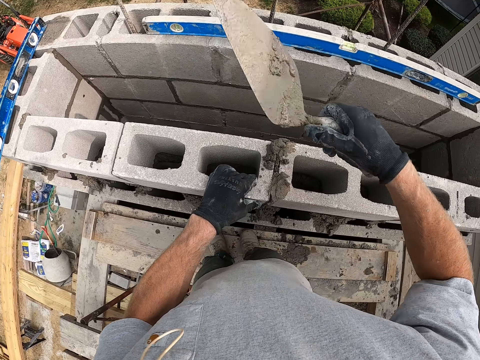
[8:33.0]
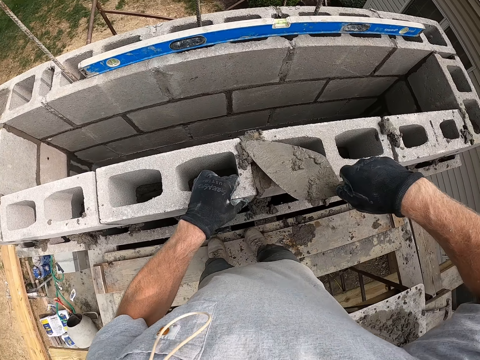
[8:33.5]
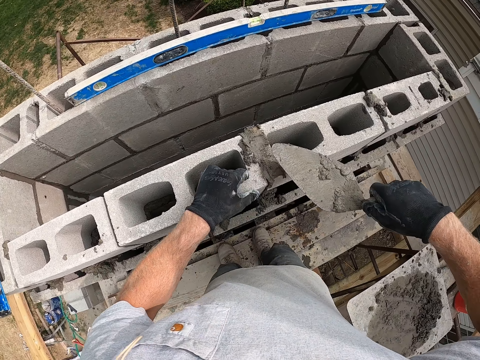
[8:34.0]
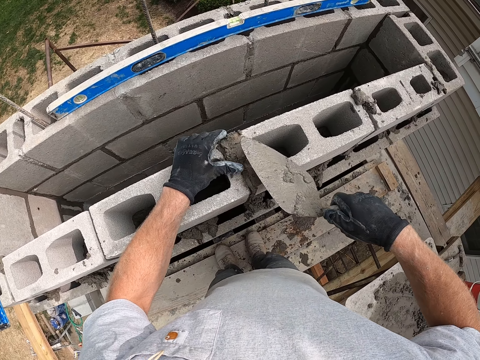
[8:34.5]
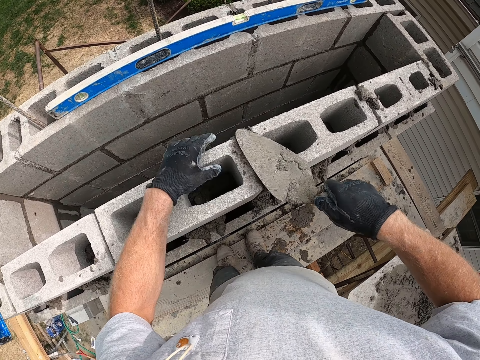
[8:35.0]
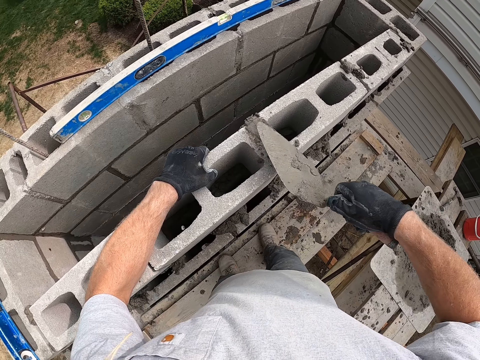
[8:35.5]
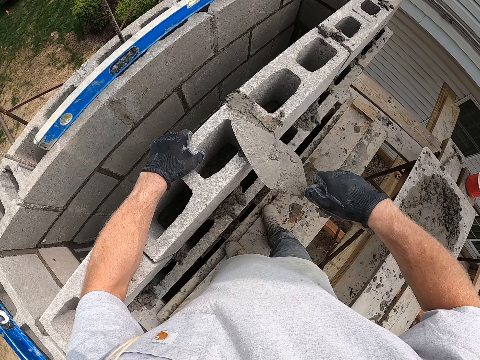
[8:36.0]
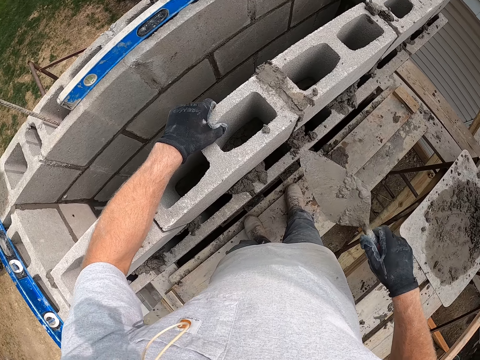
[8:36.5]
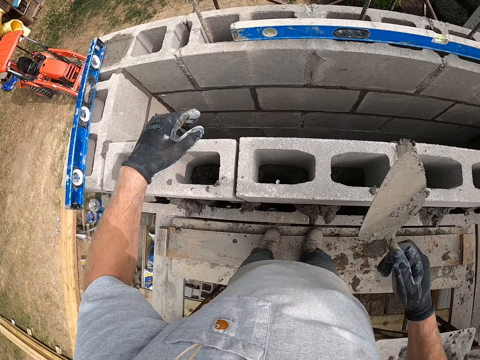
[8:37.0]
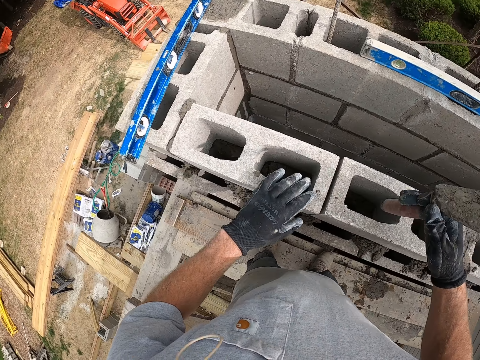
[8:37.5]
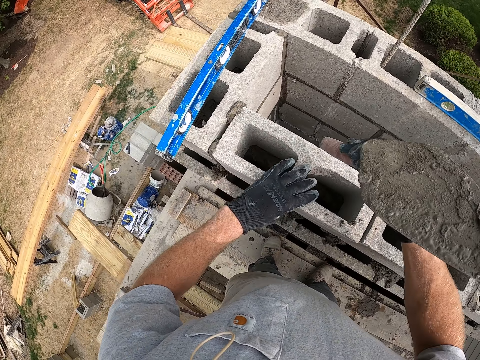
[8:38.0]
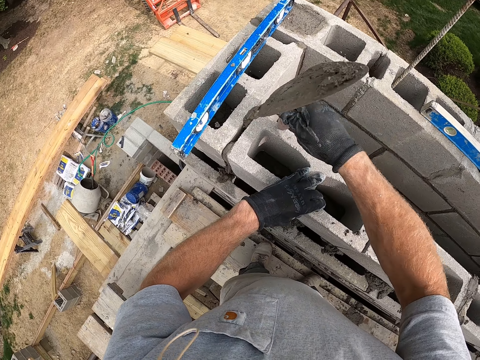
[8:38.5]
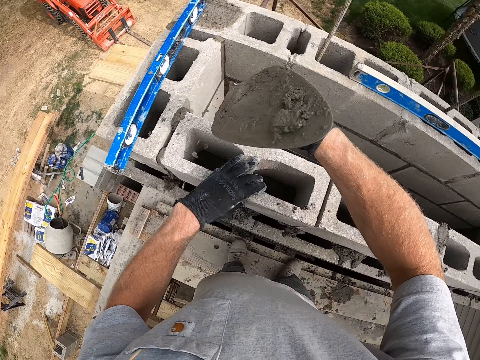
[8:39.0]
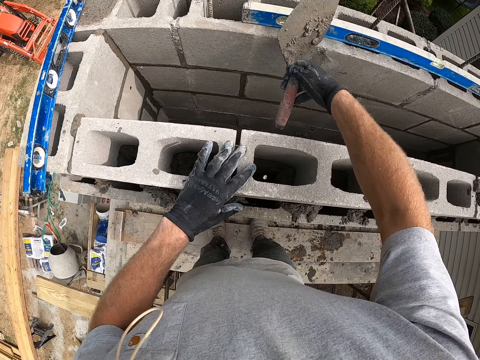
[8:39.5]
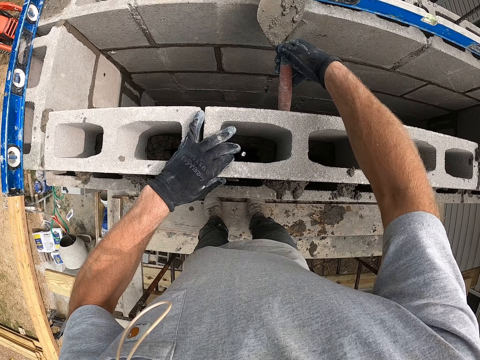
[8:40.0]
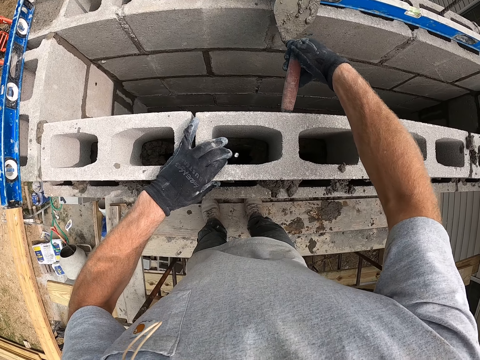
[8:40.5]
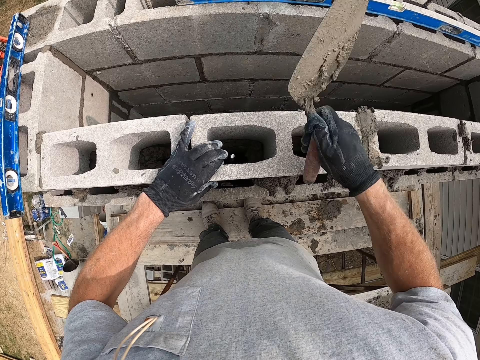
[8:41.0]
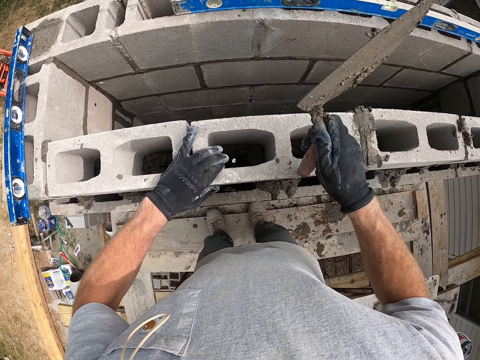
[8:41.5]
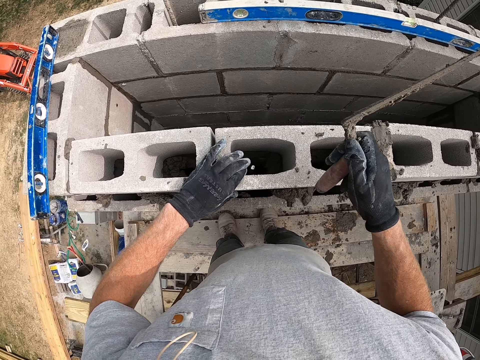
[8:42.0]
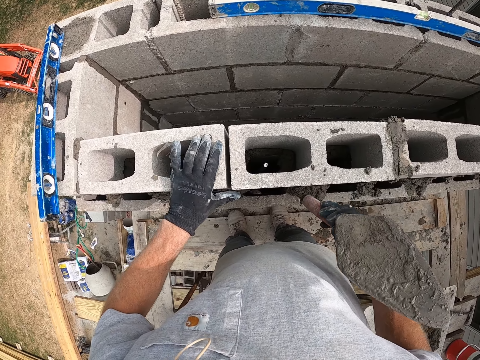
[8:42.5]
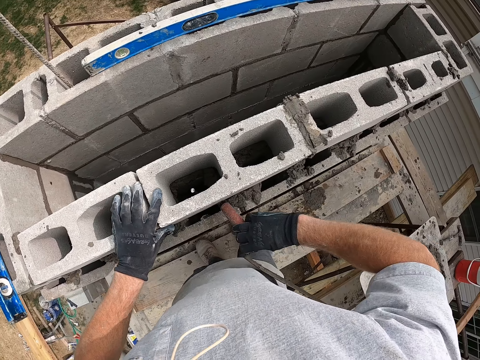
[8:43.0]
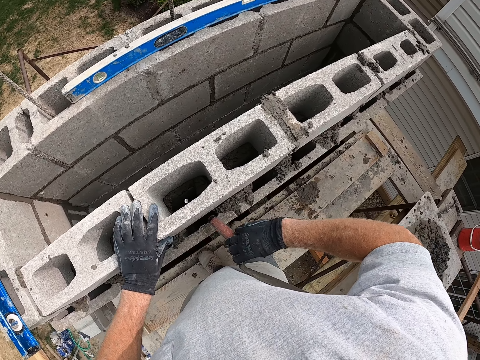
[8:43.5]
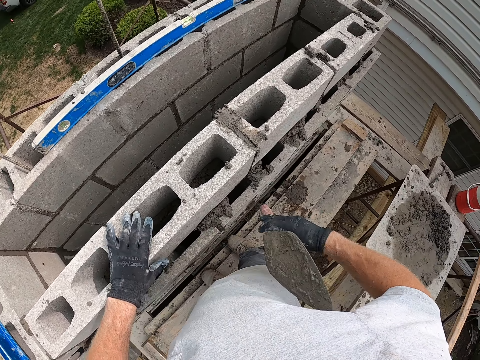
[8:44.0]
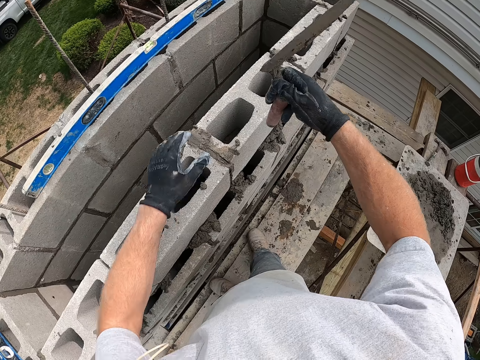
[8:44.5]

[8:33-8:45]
The camera wearer presses the concrete on the concrete block with the hand trowel in his right hand. He smears the concrete on the concrete block. He touches the concrete on the concrete block with his left hand. He presses the concrete on the concrete block with the hand trowel in his right hand. He holds the concrete block with his left hand. He hits the concrete block with the hand trowel in his right hand.

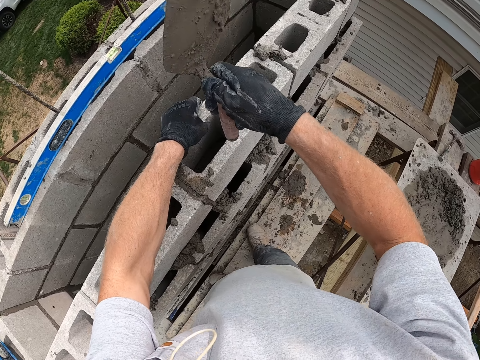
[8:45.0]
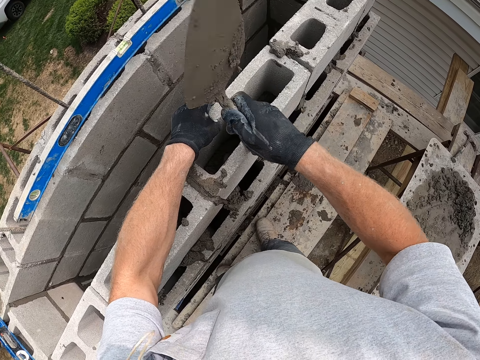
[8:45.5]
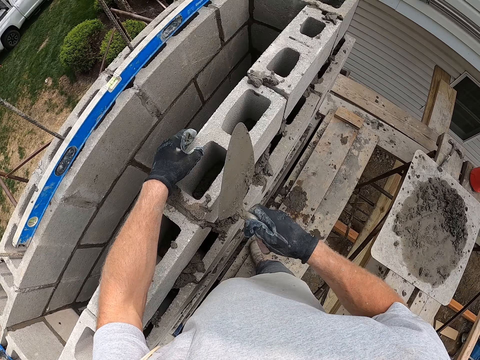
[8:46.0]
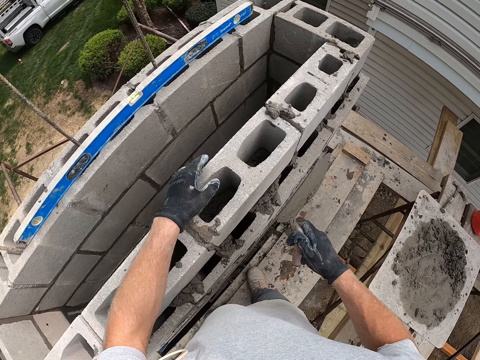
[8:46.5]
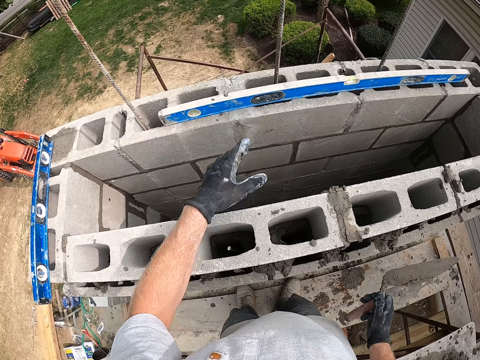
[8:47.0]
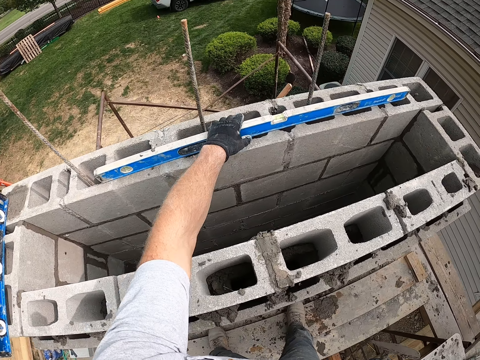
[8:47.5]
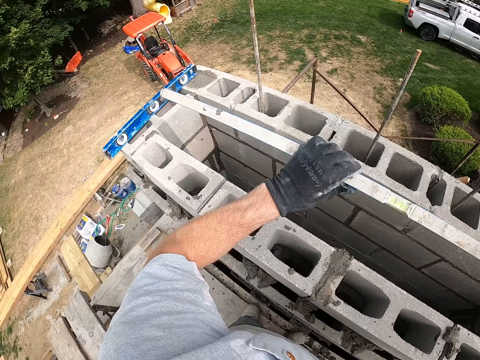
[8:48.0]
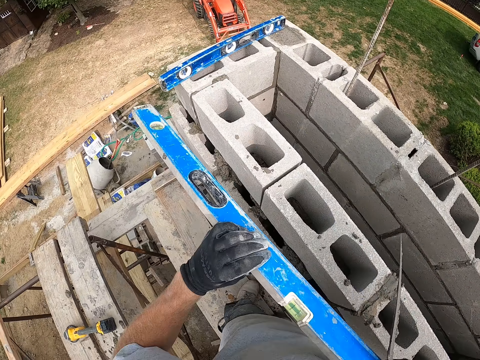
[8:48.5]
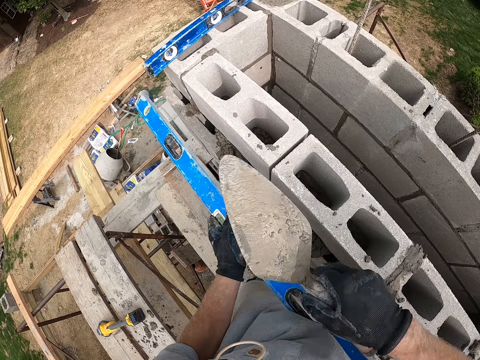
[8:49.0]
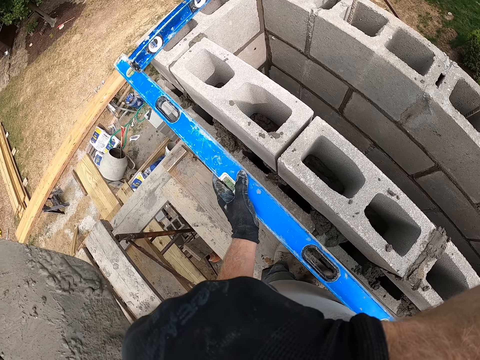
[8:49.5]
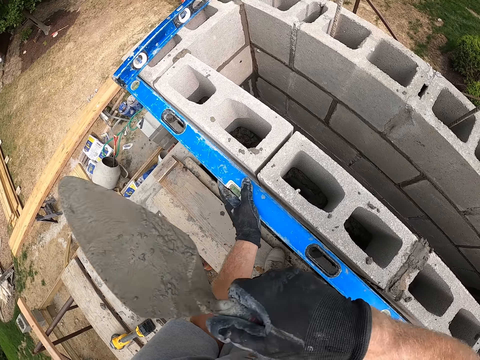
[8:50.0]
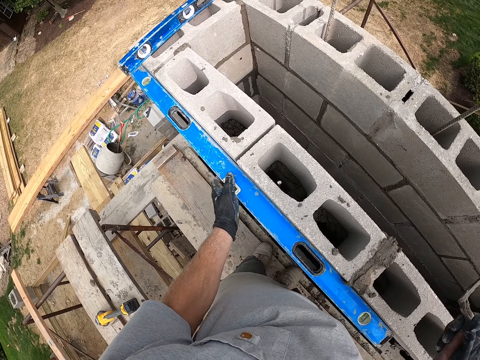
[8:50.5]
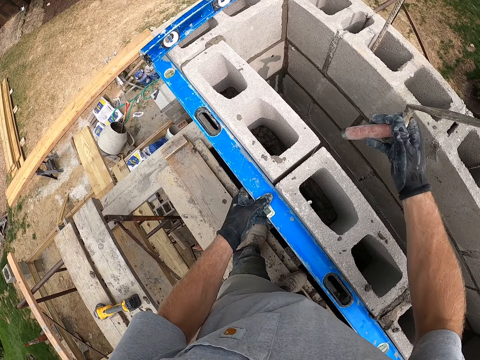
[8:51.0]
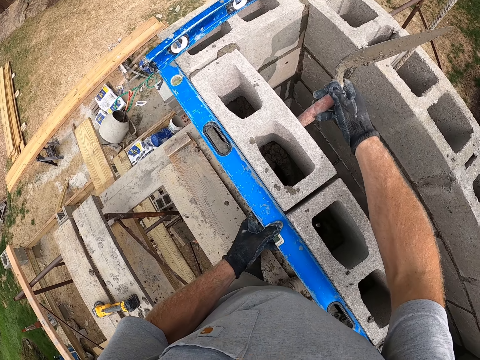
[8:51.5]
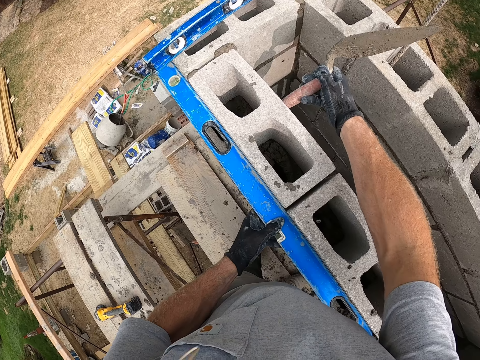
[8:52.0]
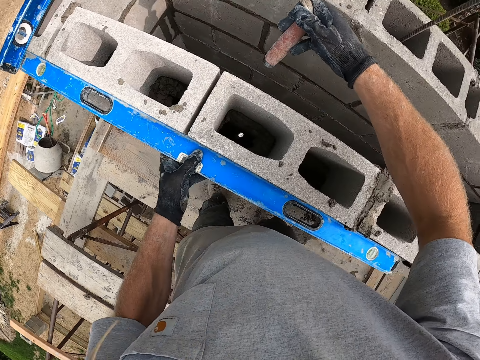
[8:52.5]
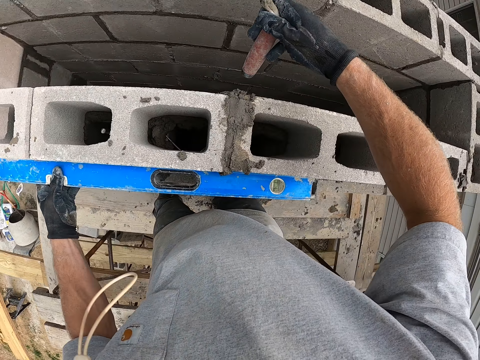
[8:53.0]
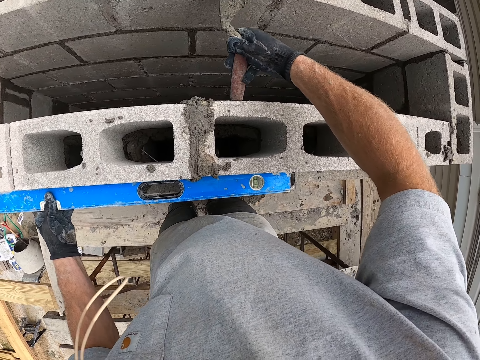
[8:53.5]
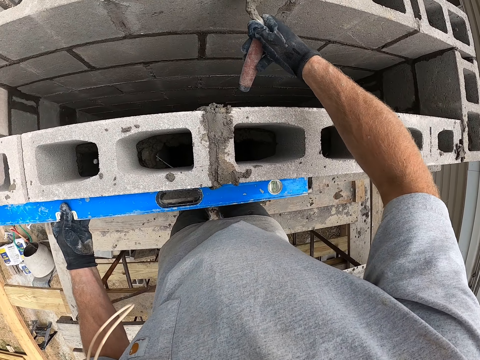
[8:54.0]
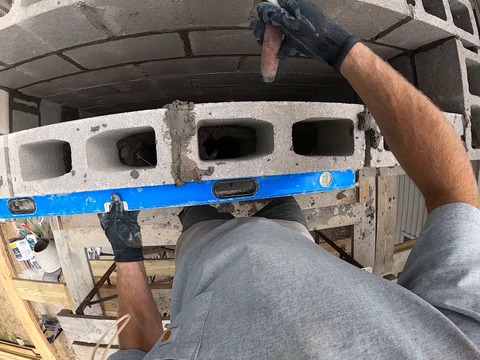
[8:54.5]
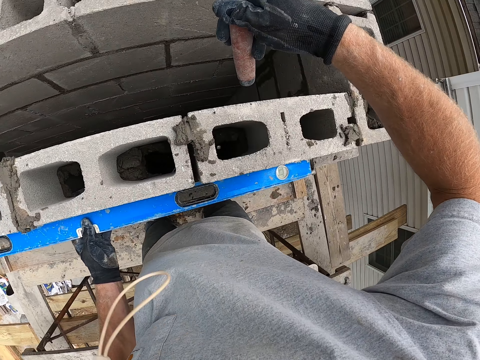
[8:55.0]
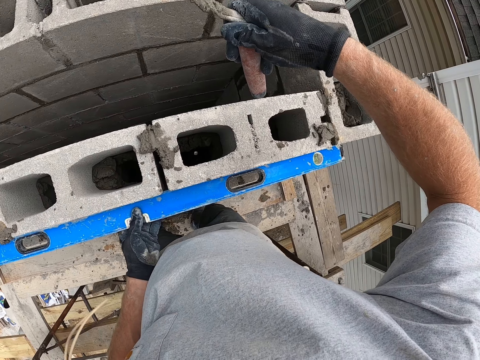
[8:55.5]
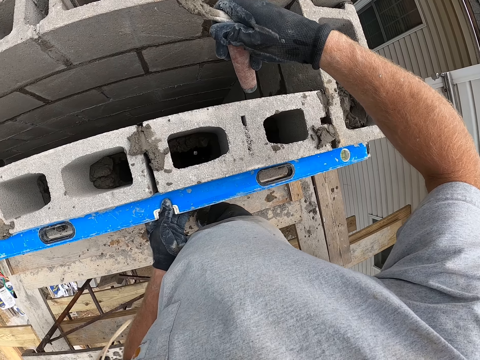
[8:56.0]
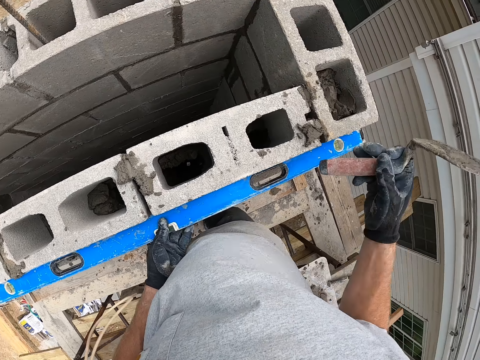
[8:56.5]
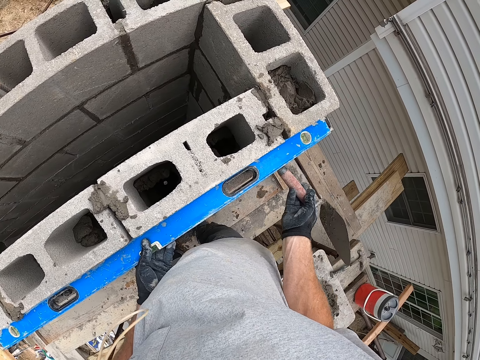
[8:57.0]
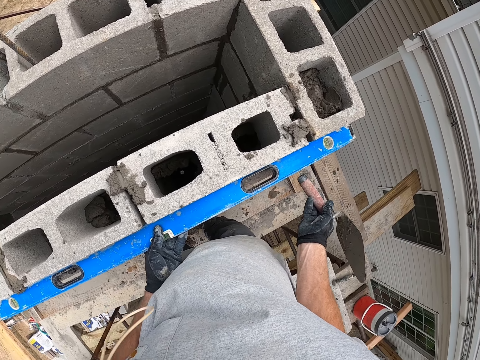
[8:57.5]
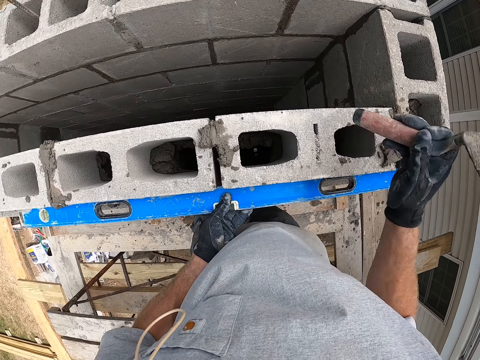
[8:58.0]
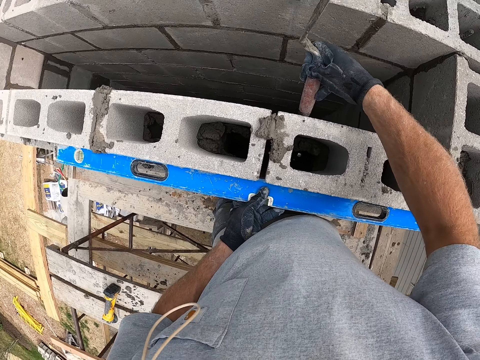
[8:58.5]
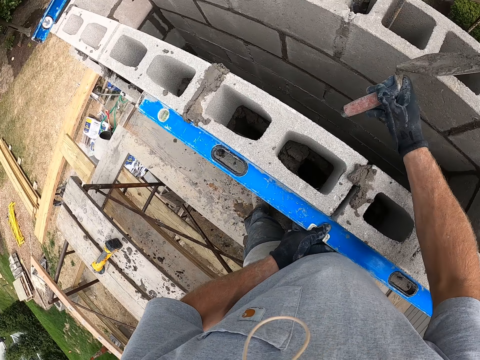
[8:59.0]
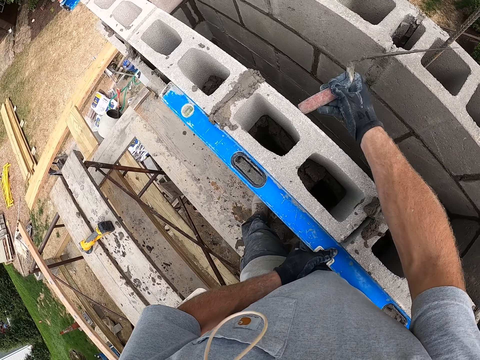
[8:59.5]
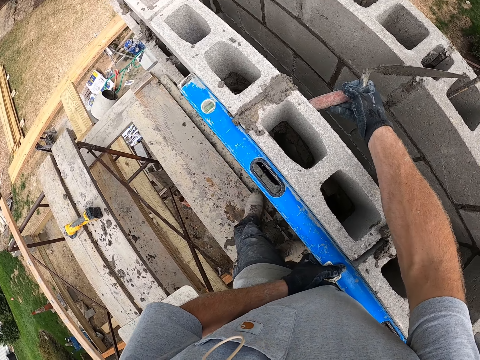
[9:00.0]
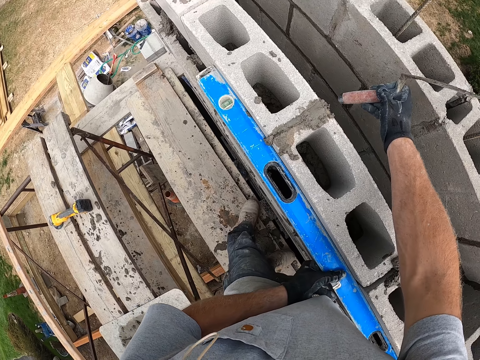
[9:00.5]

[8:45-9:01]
The camera wearer picks up the plumb level or spirit level on the concrete block with his left hand. He holds the plumb level in his left hand with his right hand. He measures the concrete block with the spirit level. He wipes his face with his right hand. He places the plumb level in his left hand against the concrete blocks. He hits the concrete block with the hand trowel in his right hand. He shifts the plumb level in his left hand. He hits the concrete block with the trowel. He hits the plumb level with the hand trowel in his right hand. He hits the concrete block with the hand trowel in his right hand. He shifts the plumb level in his left hand.
